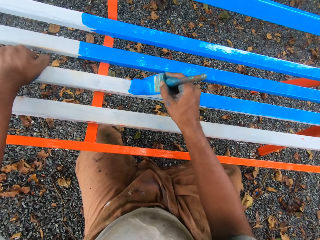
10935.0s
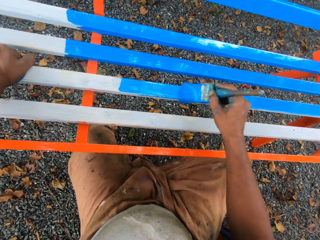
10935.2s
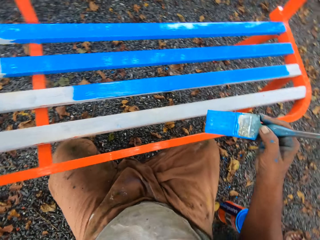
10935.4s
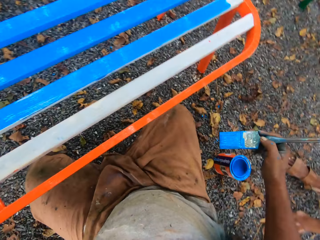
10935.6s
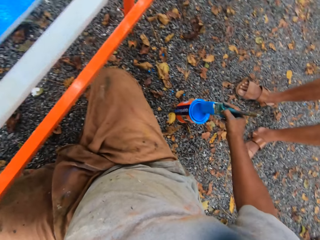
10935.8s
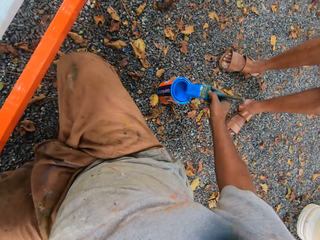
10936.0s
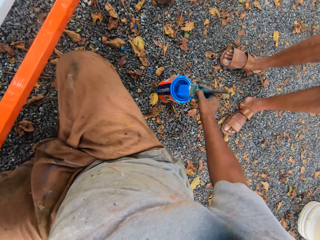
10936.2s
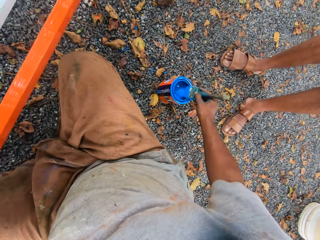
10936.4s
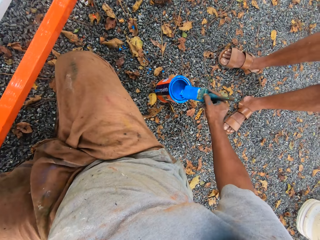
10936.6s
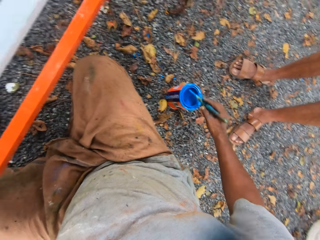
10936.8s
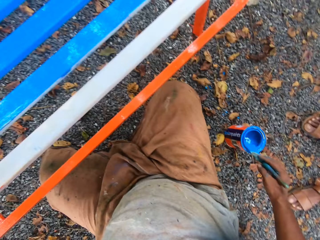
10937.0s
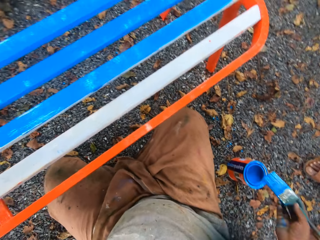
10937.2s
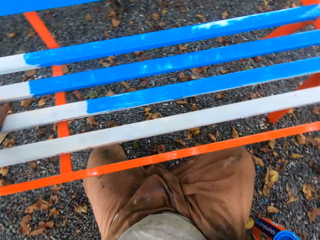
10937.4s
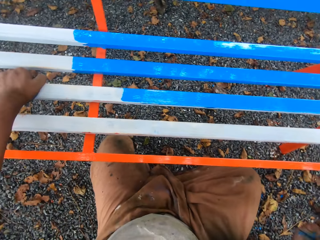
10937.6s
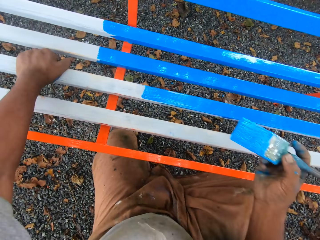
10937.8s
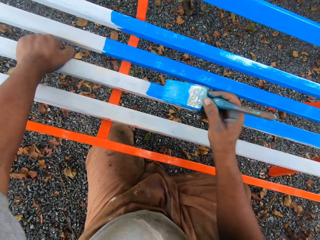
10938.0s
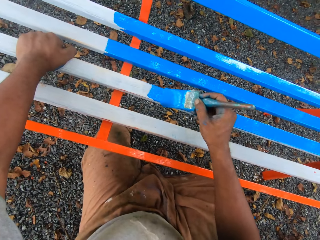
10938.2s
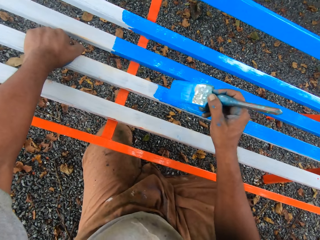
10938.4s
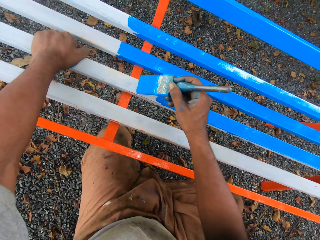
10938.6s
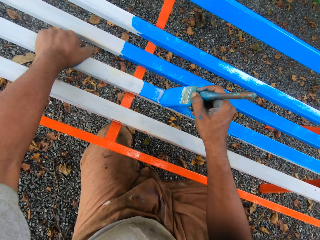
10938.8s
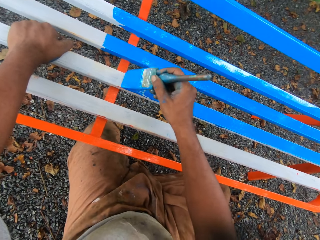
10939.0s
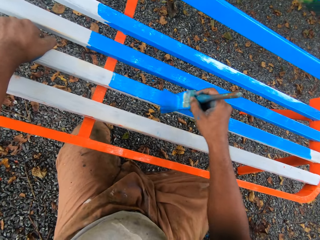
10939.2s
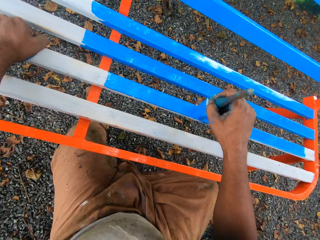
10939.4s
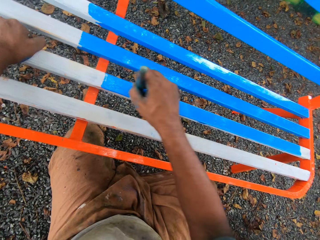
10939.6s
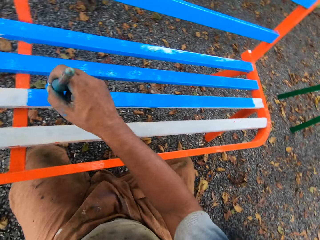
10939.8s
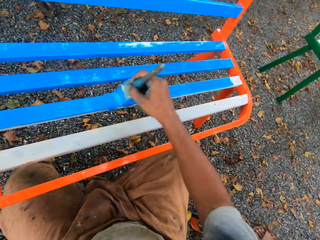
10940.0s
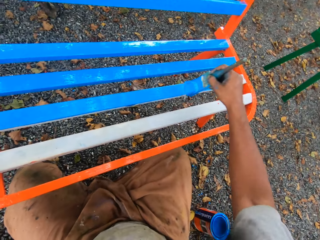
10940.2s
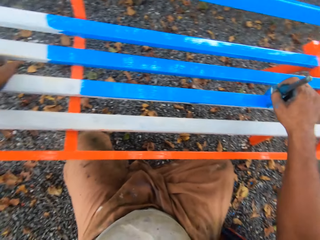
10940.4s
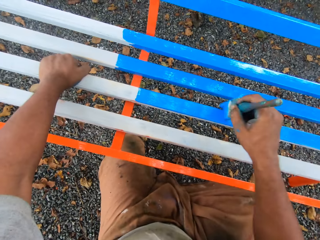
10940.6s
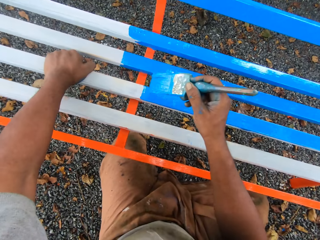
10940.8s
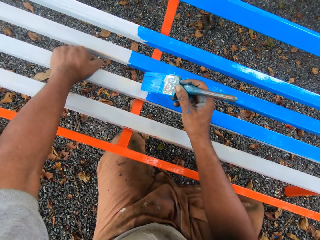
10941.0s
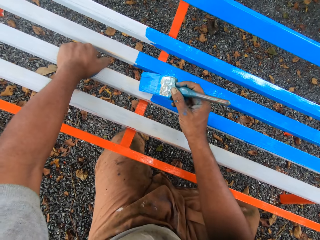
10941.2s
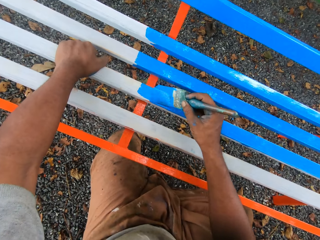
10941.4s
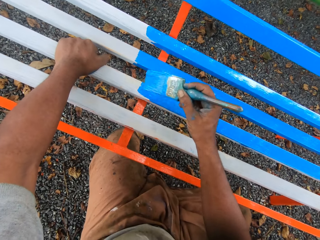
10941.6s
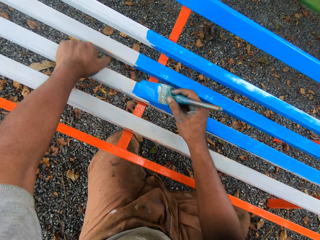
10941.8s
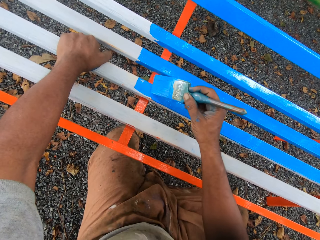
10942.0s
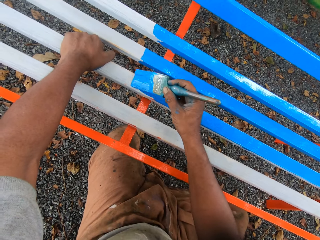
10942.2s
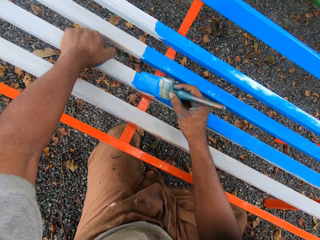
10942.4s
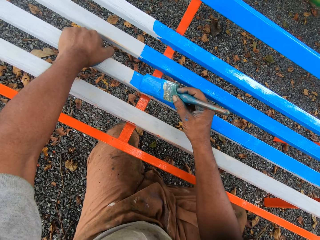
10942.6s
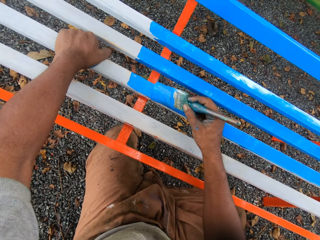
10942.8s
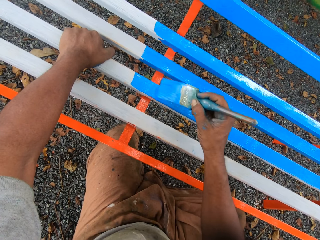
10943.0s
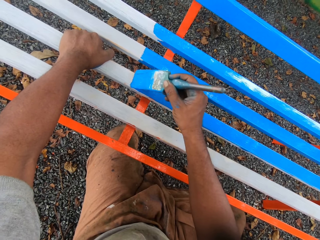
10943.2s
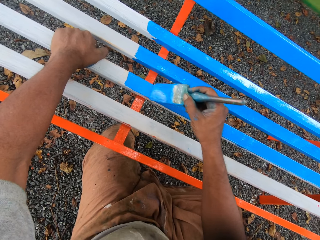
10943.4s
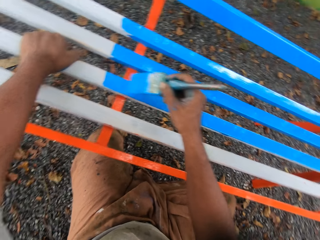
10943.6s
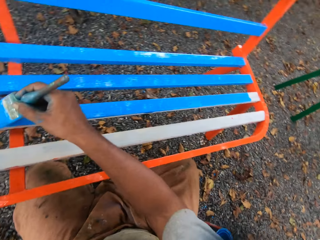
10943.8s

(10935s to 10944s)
The camera wearer removes a paint brush from a bench. A person stands beside the camera wearer. The camera wearer dips the paint brush in a paint can or paint container. They clean the paint brush with the mouth of the paint container. They squeeze the paint brush. They remove the paint brush from the paint can. They paint the metal bench.

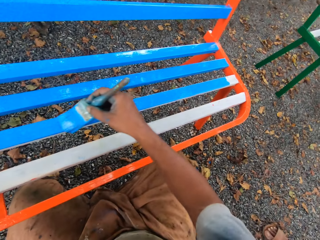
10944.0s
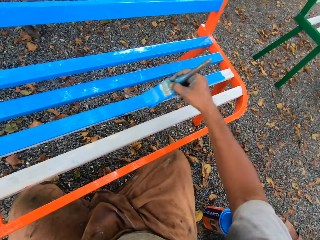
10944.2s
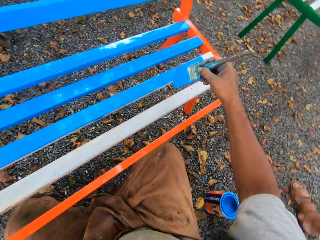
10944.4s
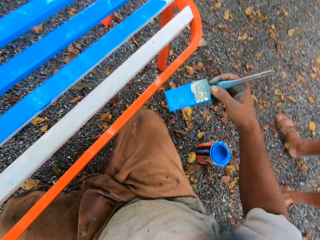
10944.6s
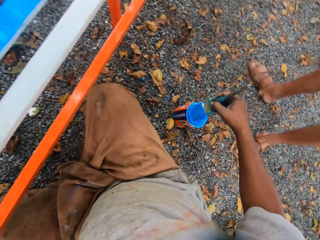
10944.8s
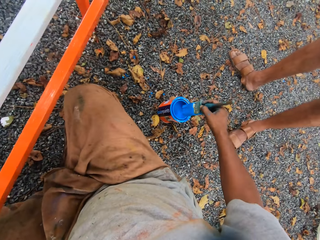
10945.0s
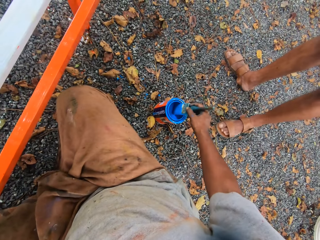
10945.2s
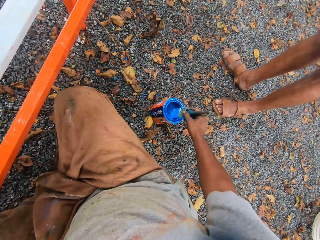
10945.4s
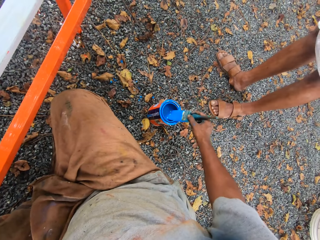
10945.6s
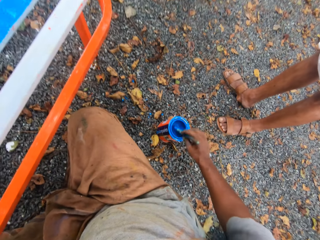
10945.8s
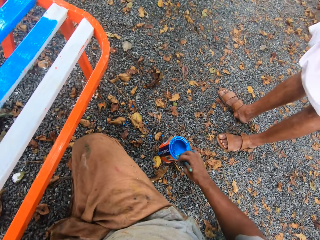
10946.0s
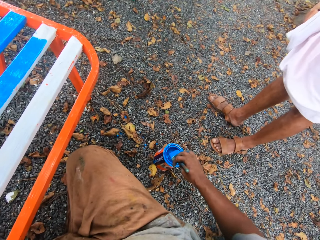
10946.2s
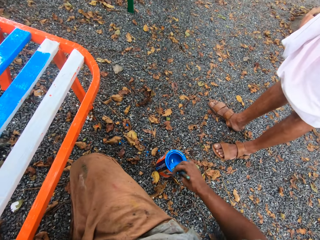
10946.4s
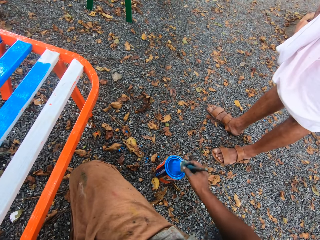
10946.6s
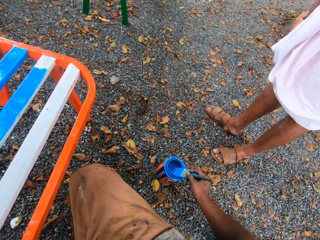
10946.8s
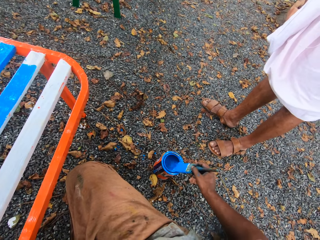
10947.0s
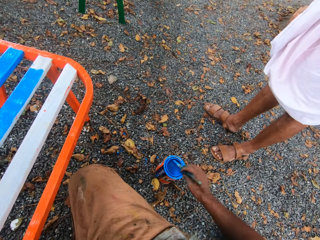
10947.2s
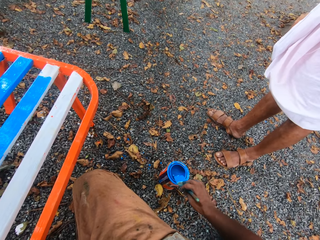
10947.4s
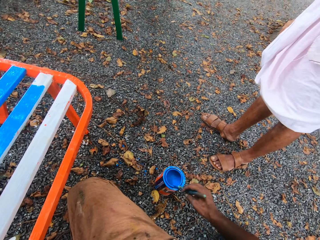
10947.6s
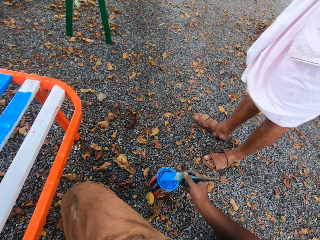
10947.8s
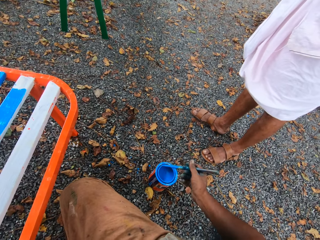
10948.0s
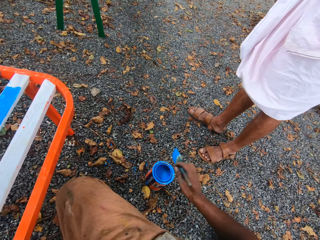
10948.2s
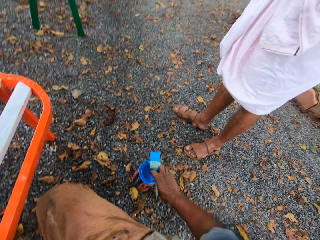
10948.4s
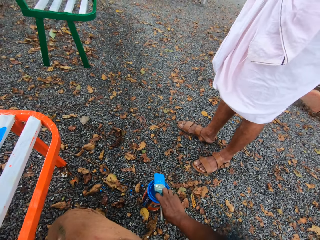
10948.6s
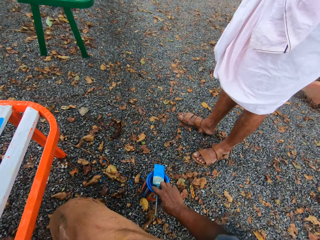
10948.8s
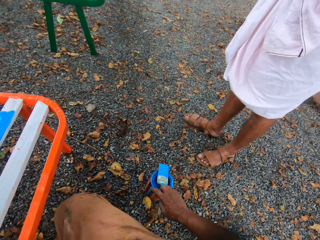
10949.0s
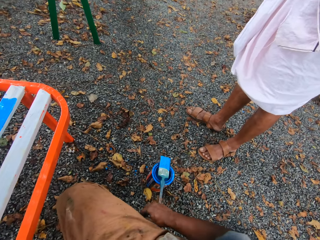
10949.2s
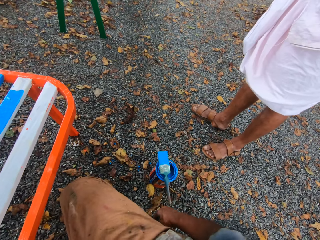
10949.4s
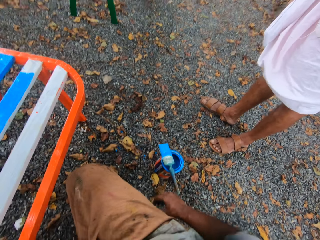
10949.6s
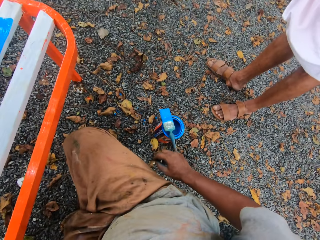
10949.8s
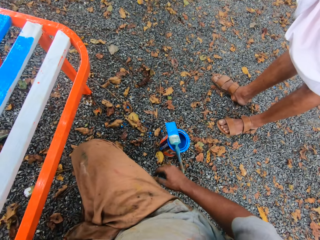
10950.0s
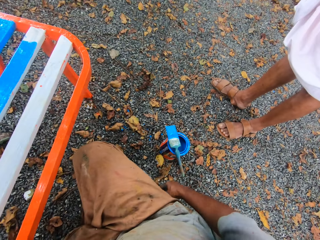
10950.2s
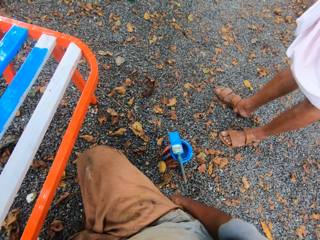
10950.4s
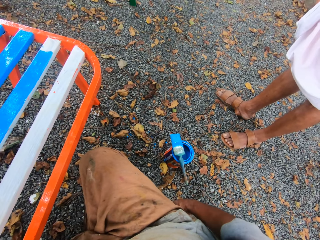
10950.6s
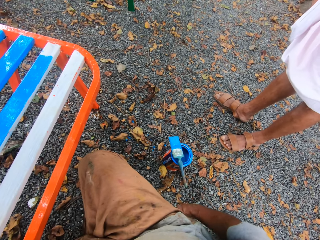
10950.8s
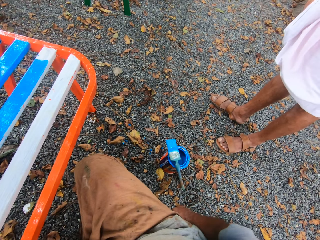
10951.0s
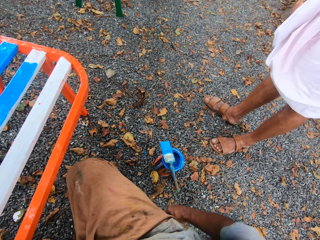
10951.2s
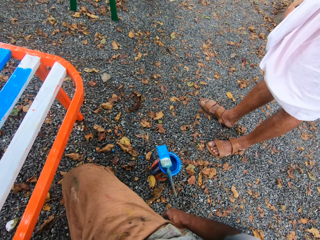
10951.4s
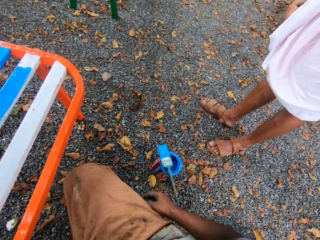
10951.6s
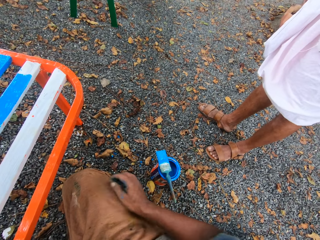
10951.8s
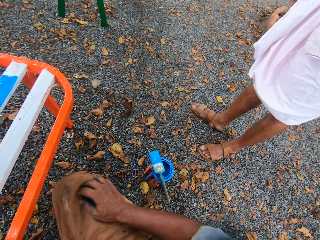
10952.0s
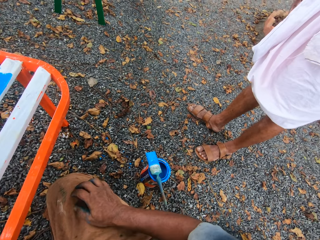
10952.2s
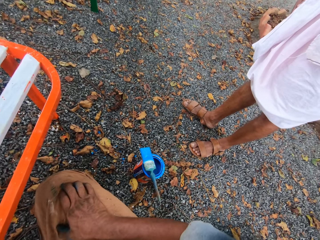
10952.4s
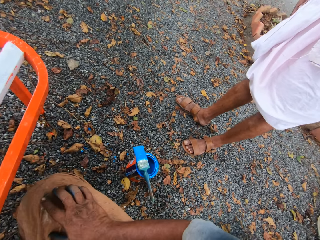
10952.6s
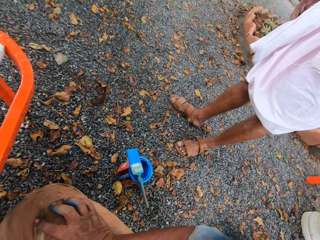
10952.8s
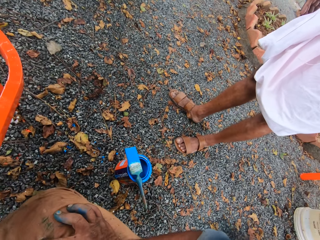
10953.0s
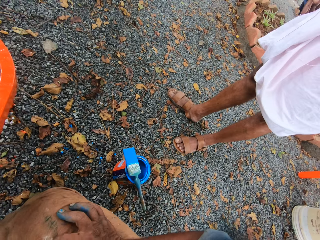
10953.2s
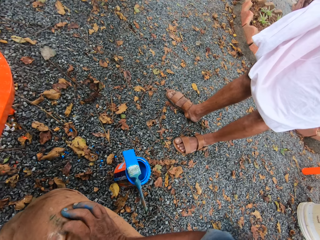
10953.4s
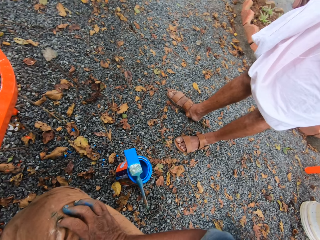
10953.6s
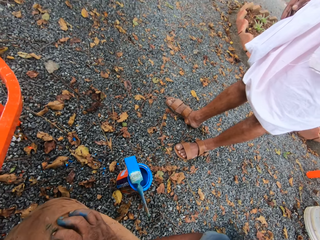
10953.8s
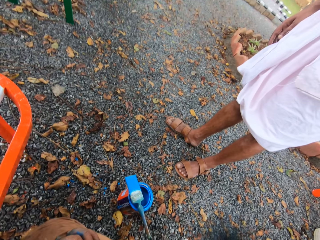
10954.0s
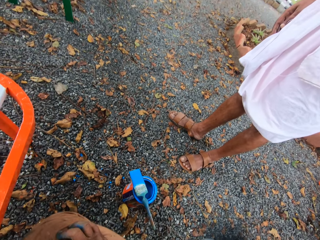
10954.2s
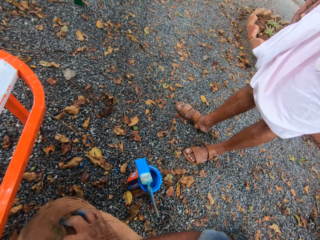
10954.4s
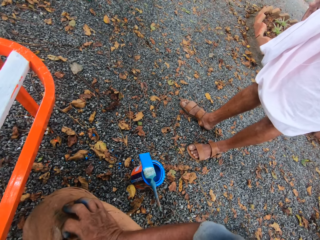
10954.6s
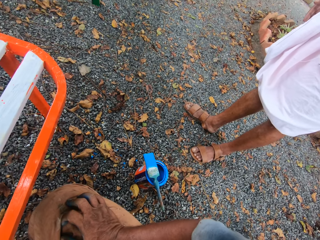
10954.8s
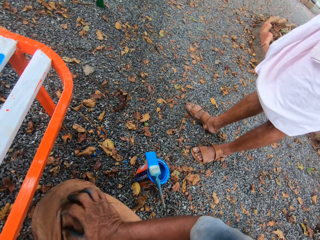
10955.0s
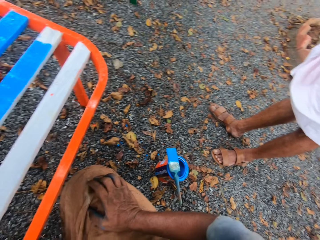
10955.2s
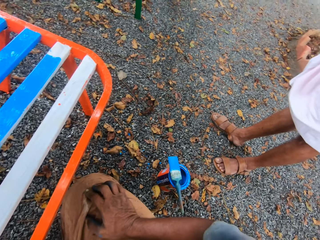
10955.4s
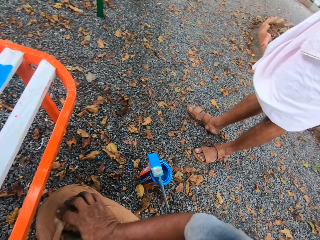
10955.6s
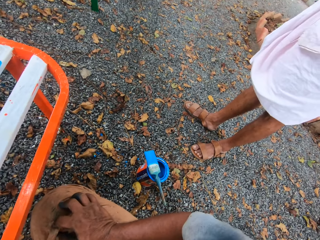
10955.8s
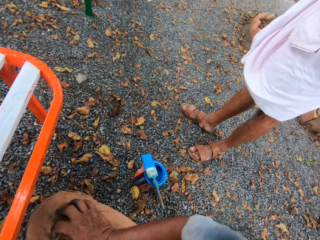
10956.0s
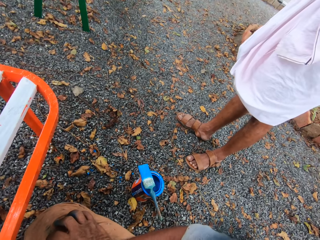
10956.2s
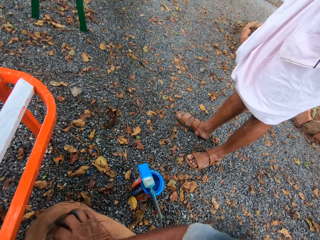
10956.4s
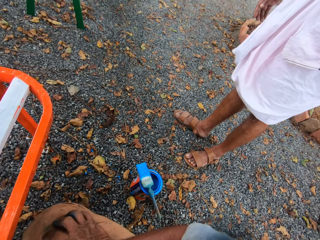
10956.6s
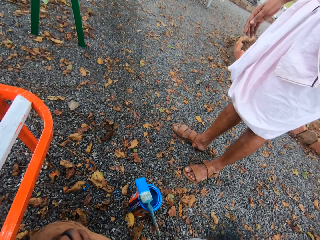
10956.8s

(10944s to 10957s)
The camera wearer removes a paint brush from a bench. A person stands beside the camera wearer. The camera wearer dips the paint brush in a paint can or paint container. He cleans the paint brush with the mouth of the paint container. He puts the paint brush on top of the paint can. He moves the paint brush. He does something. He touches his thigh.
